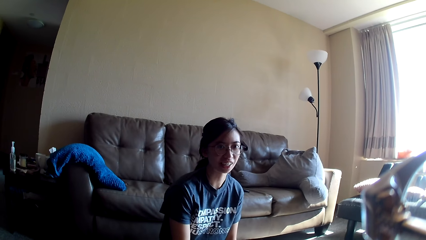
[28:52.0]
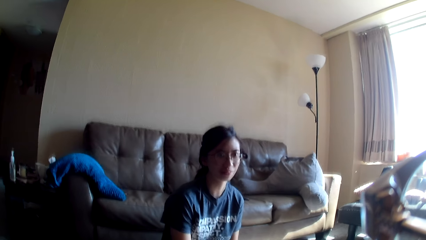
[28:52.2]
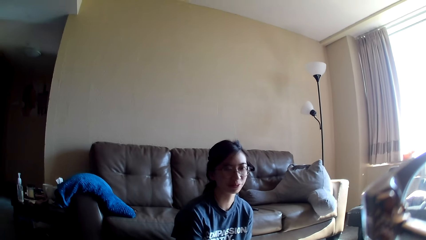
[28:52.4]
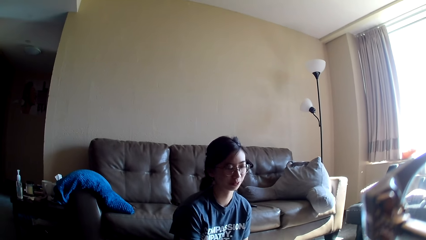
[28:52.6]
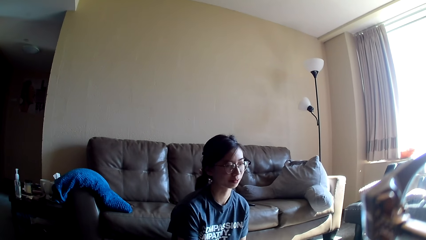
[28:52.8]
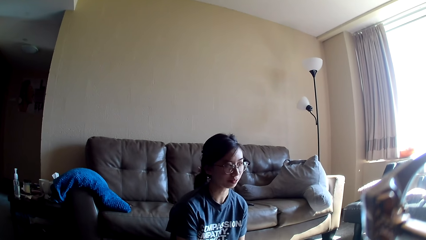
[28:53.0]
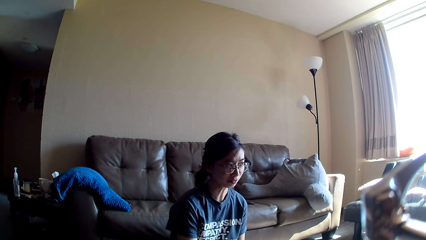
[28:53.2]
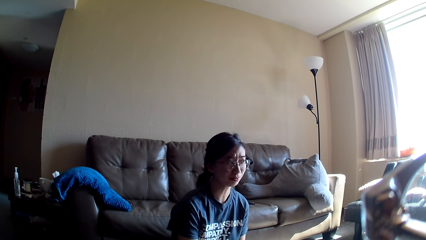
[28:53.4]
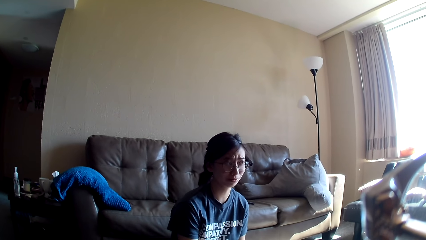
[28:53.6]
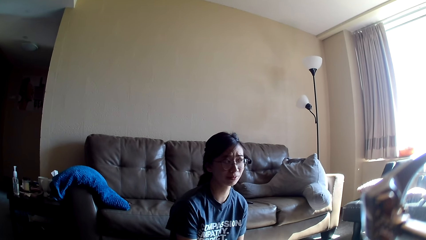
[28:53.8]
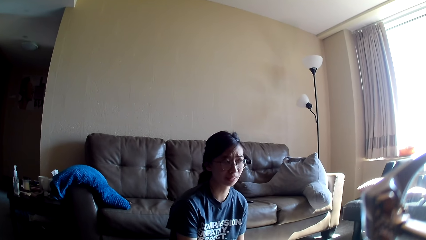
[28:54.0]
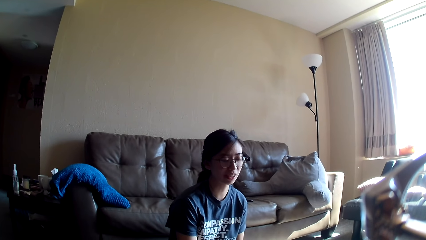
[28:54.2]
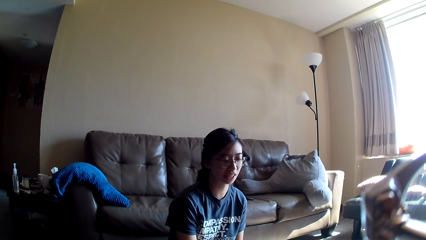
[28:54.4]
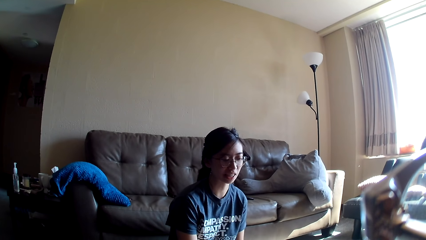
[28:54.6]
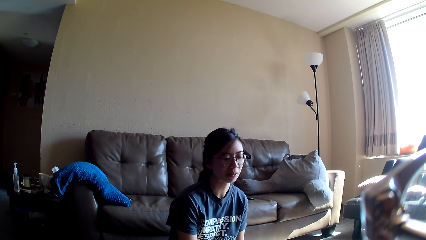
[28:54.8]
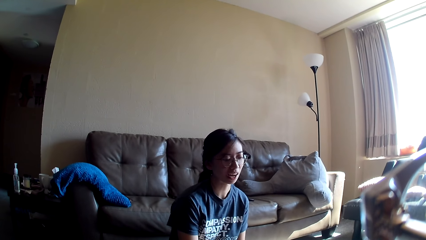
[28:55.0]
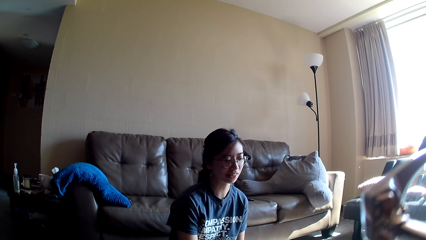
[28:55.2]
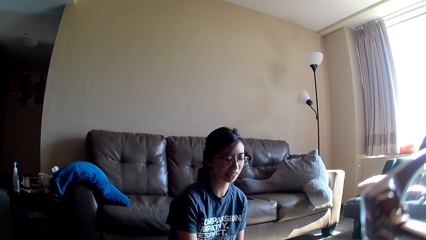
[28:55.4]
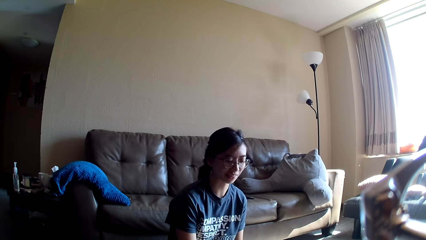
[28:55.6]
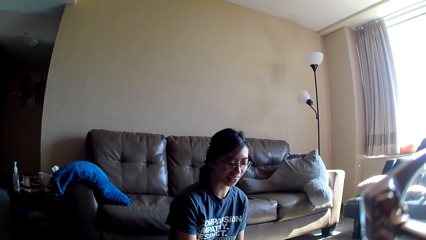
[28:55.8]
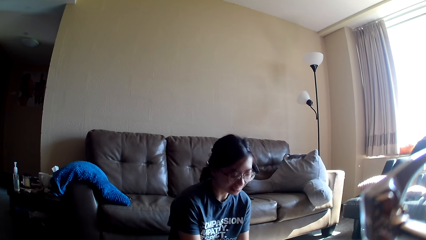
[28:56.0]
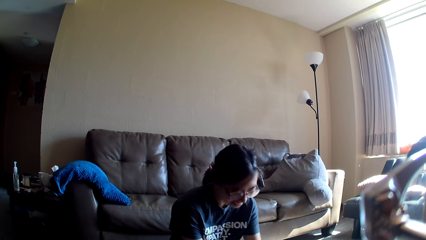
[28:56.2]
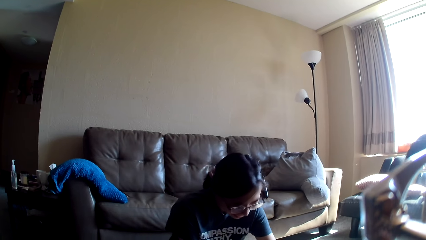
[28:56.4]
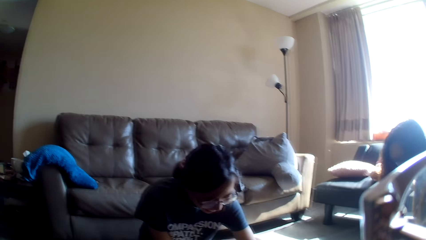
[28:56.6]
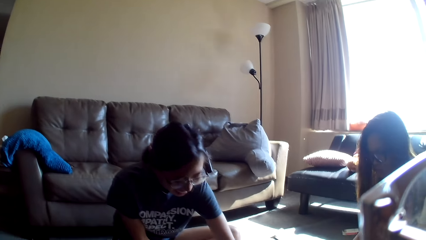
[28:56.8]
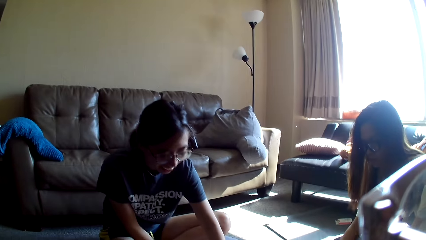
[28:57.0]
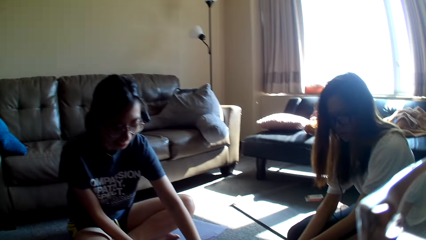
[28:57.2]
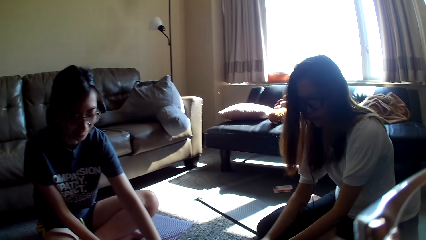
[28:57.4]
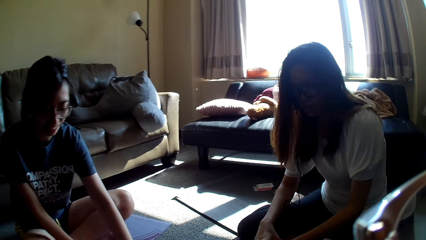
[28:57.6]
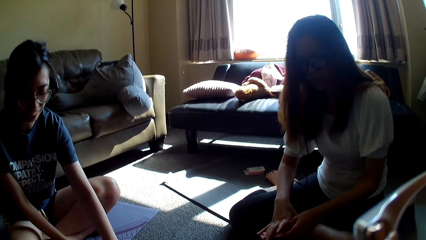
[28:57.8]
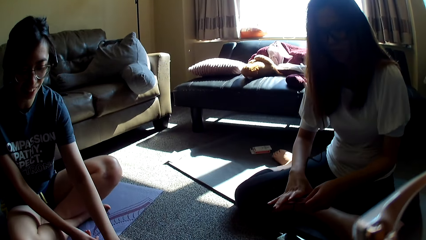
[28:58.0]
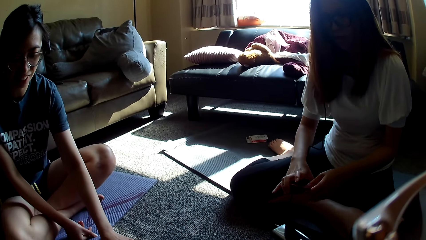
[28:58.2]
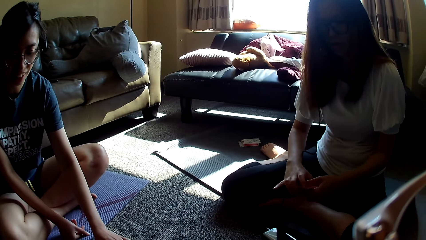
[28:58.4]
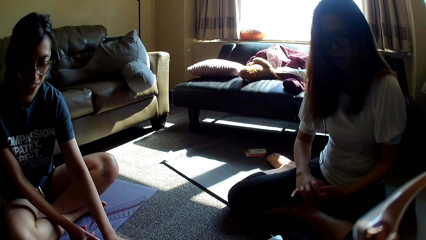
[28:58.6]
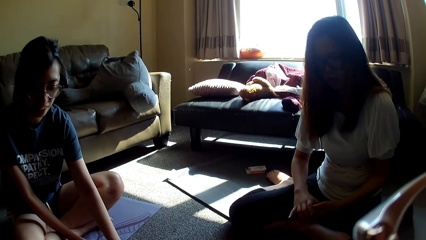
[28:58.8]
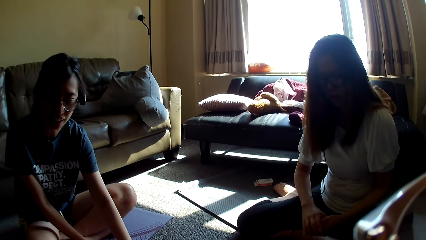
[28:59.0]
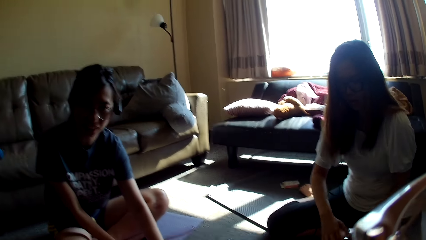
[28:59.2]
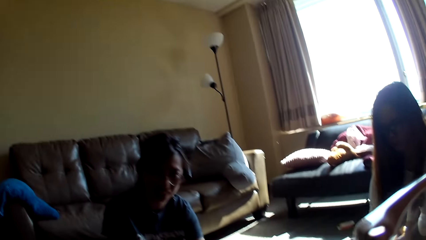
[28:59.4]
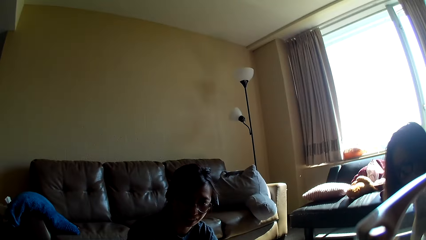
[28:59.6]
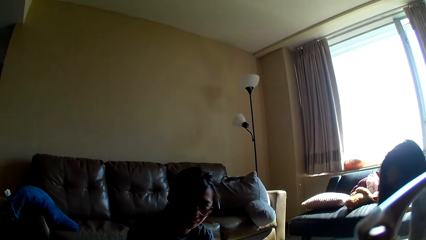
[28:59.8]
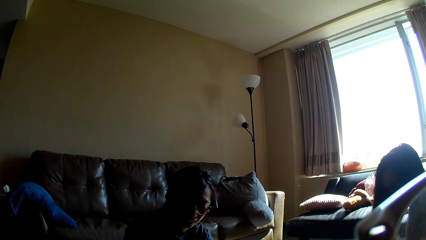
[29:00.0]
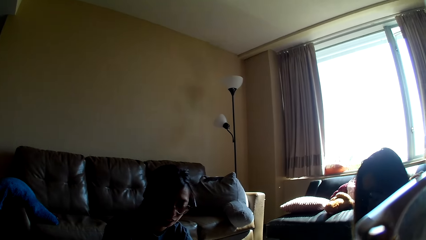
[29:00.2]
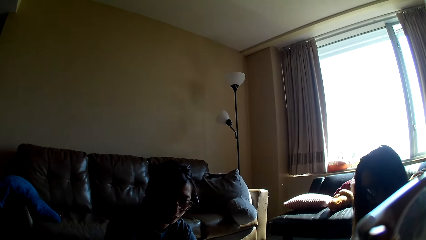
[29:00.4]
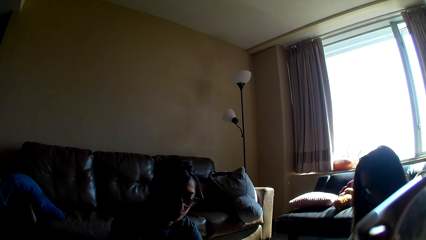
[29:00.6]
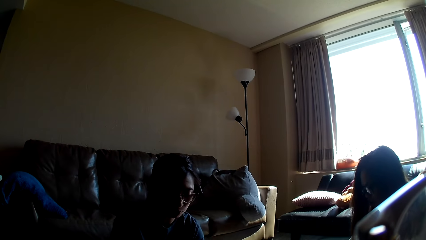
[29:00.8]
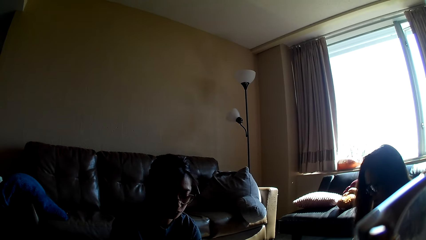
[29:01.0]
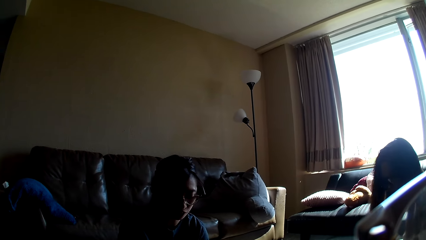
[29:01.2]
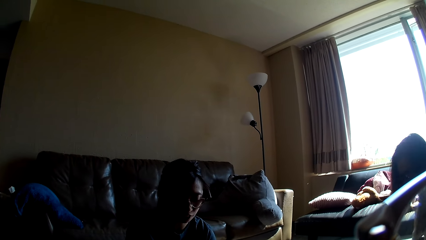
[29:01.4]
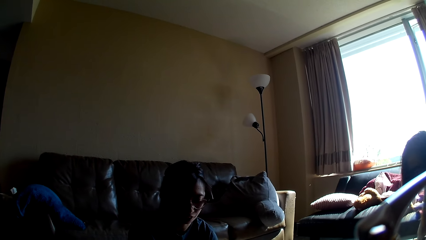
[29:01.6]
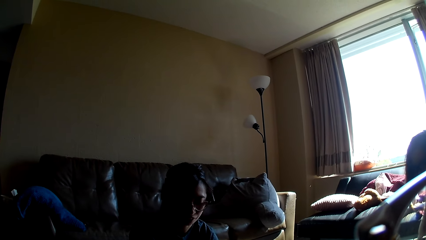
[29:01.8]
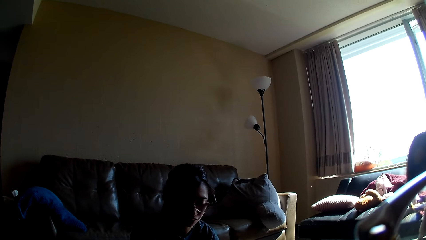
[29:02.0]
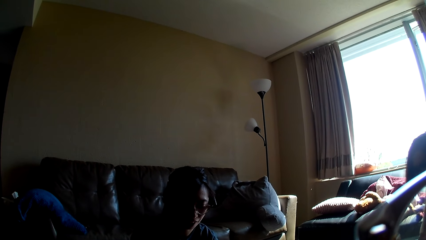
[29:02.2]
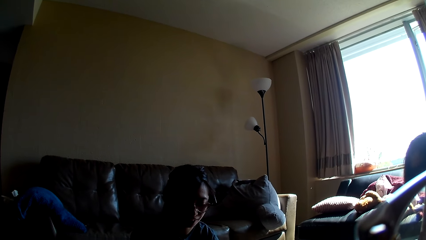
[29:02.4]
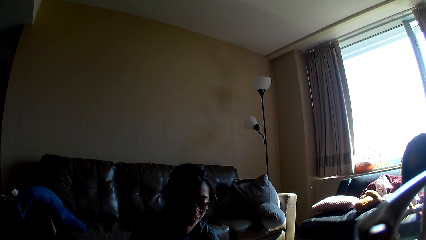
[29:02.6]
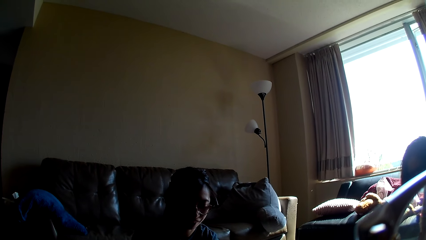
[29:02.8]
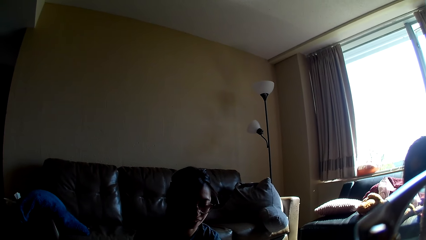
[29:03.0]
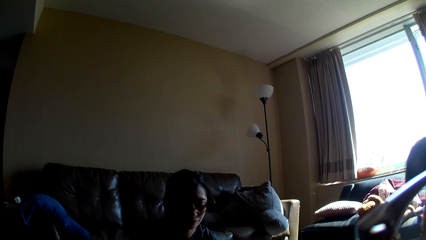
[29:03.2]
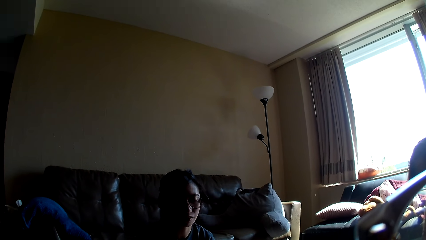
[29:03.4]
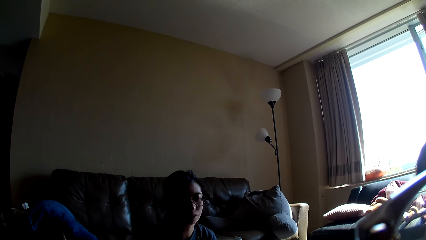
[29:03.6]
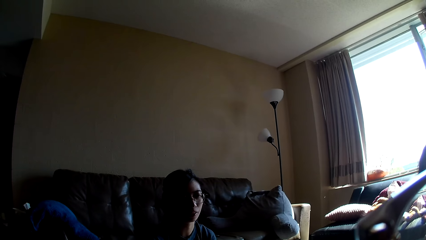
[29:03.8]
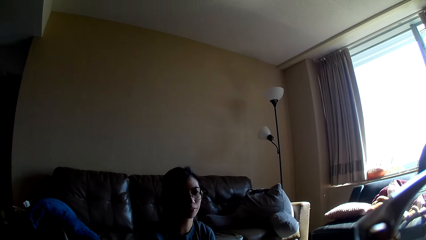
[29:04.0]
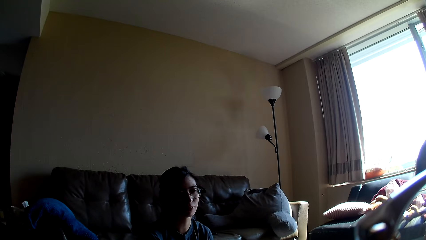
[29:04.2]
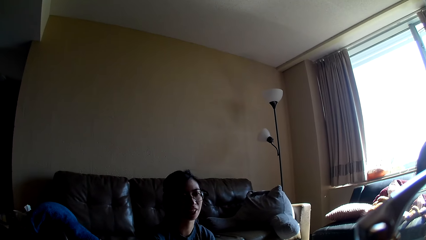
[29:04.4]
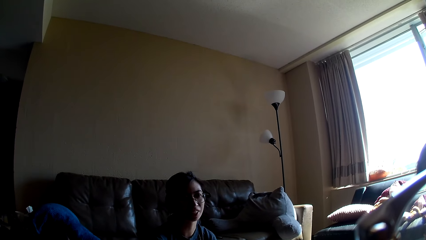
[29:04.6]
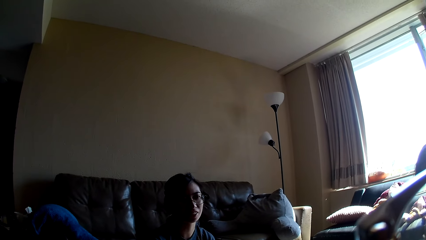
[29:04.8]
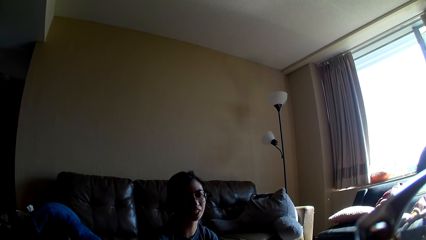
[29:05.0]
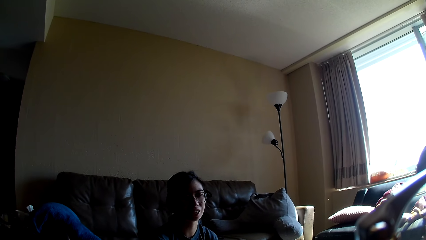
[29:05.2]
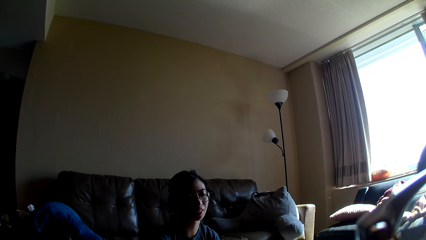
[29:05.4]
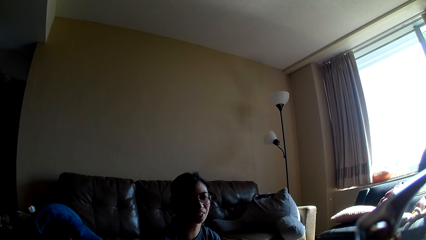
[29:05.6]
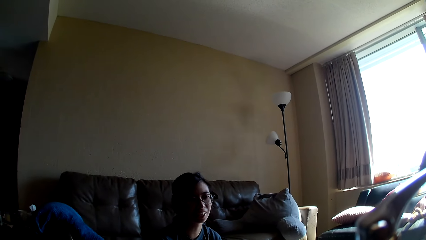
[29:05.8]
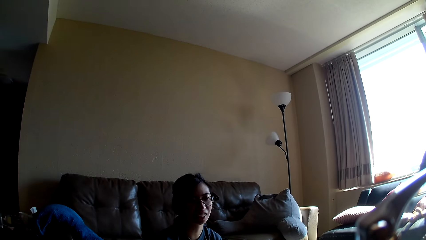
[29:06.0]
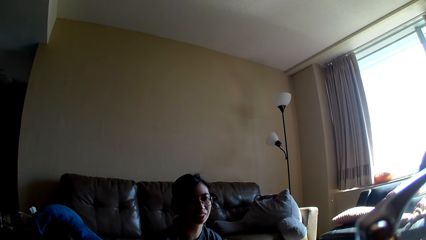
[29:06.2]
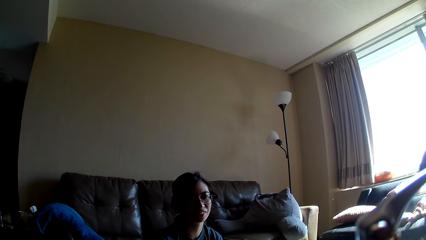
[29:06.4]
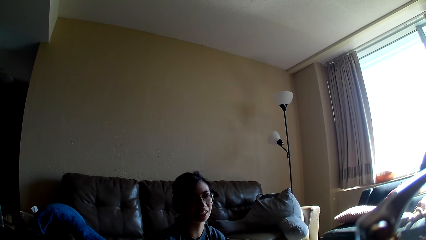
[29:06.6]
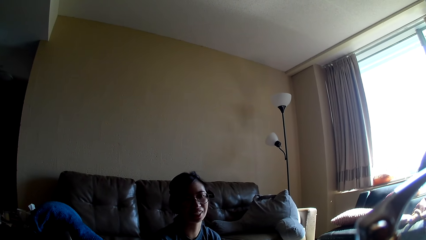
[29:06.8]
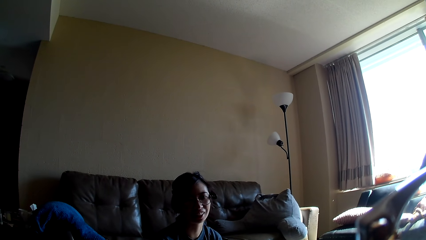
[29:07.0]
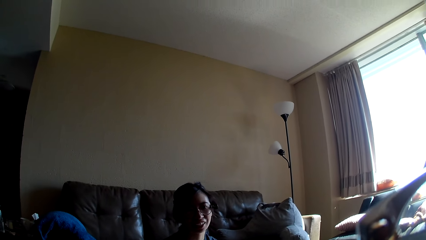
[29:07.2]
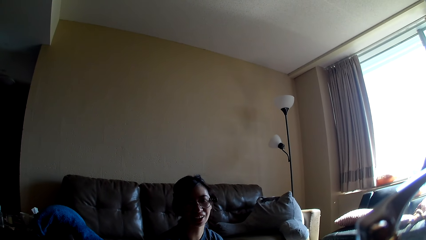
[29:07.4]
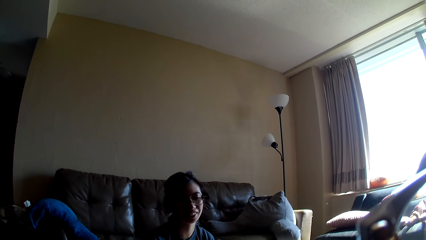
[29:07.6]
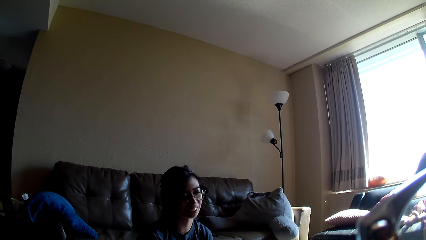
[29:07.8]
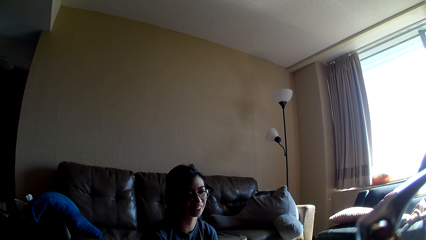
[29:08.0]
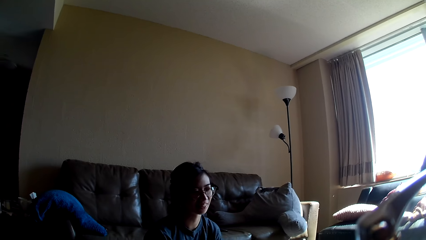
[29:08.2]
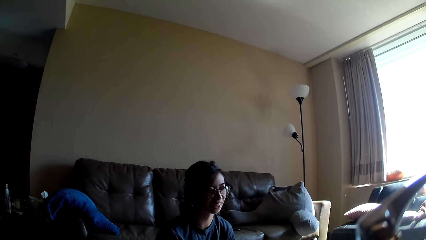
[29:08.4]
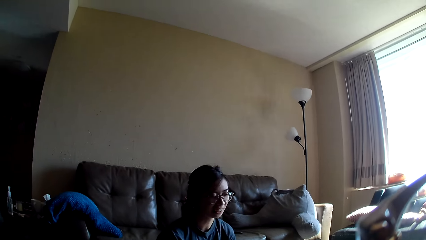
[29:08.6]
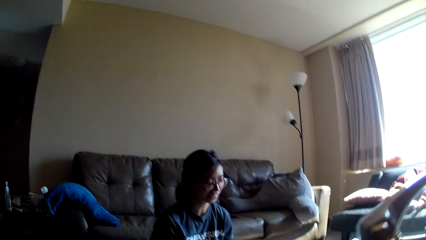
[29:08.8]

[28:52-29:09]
A lady moves a hand. Another lady aligns cards.
